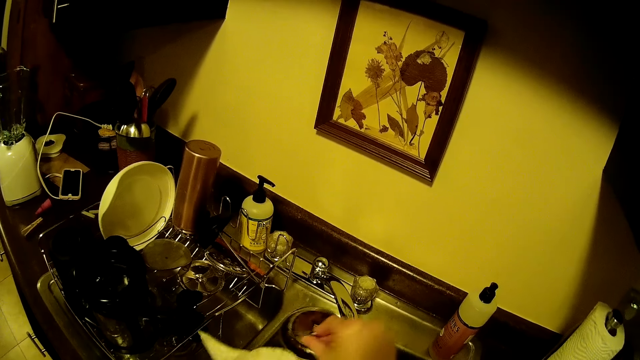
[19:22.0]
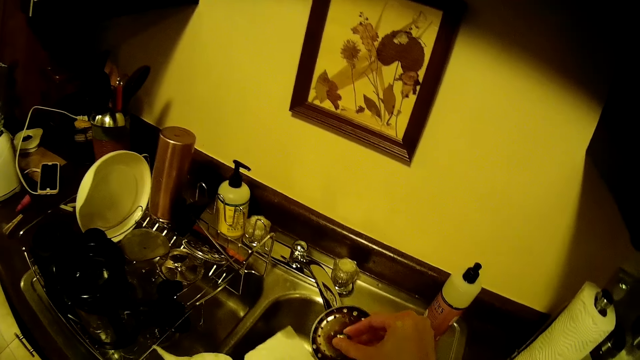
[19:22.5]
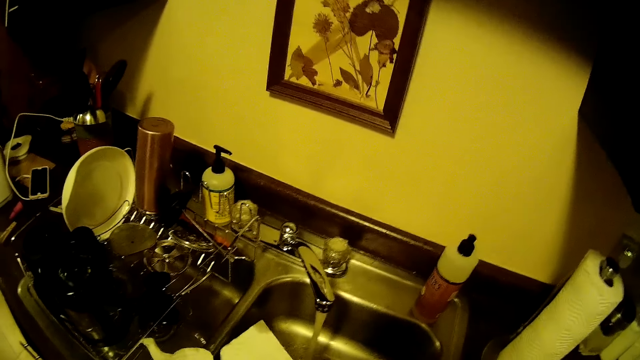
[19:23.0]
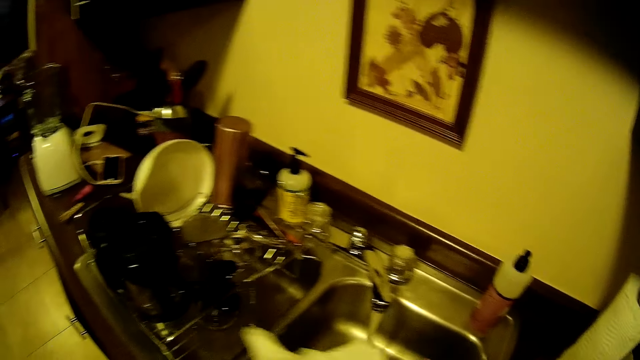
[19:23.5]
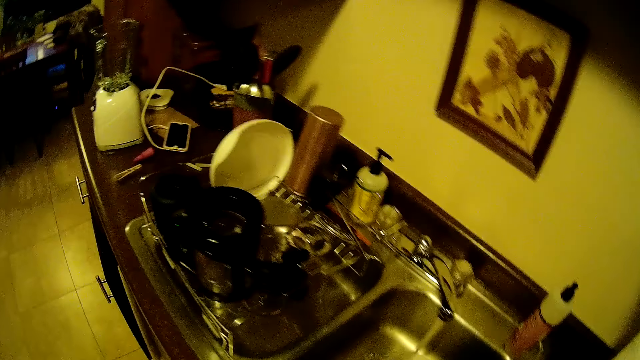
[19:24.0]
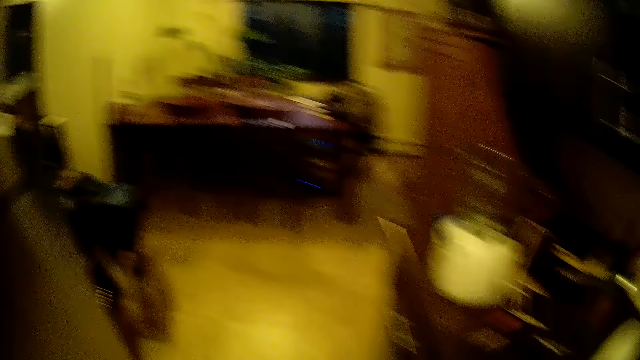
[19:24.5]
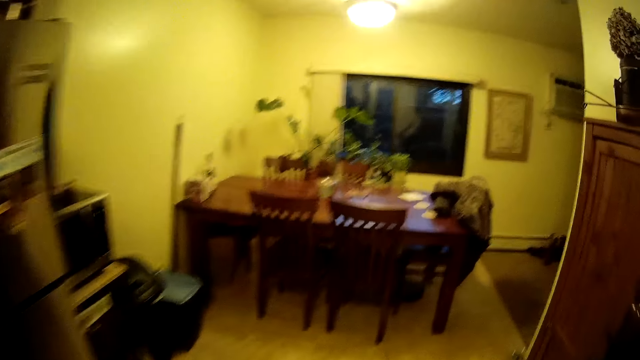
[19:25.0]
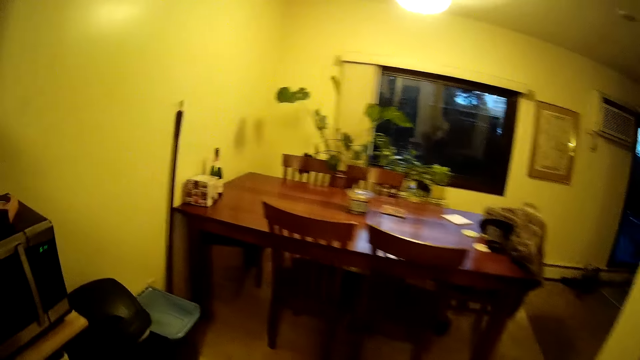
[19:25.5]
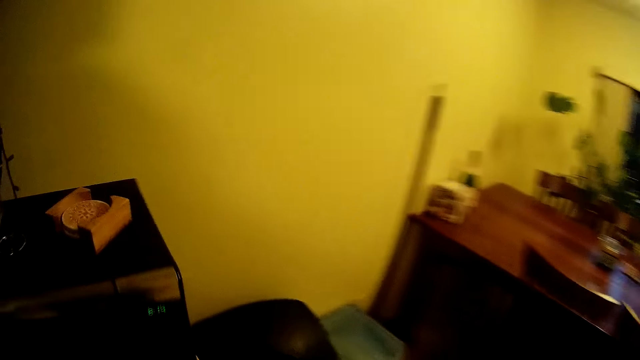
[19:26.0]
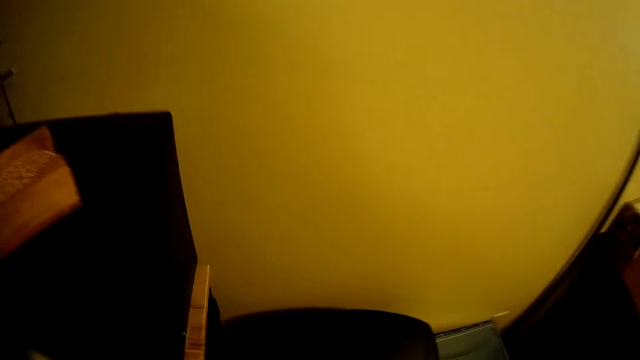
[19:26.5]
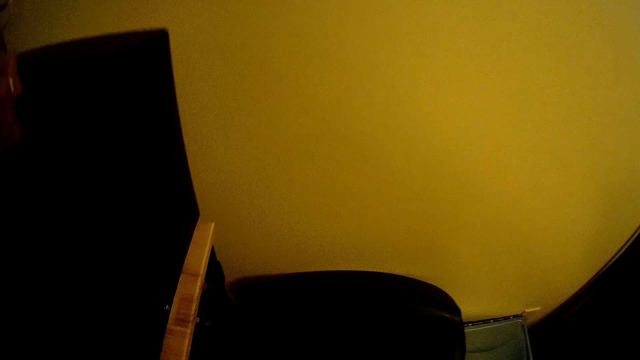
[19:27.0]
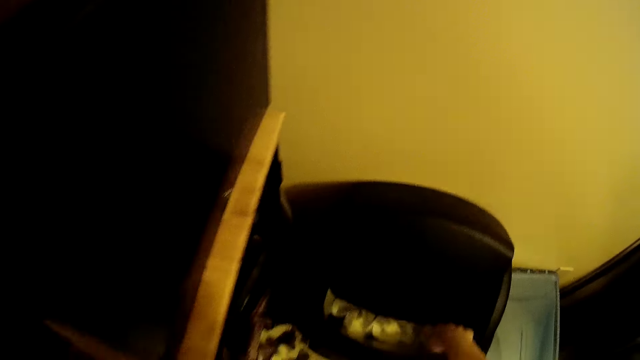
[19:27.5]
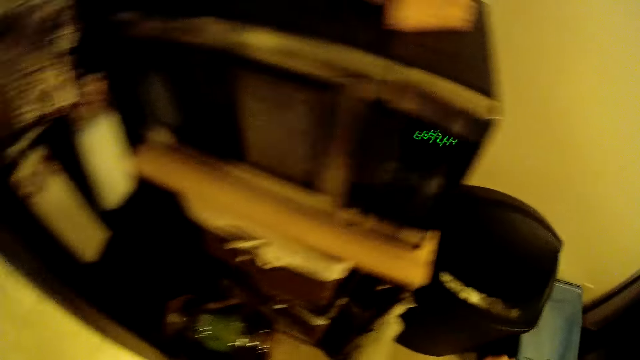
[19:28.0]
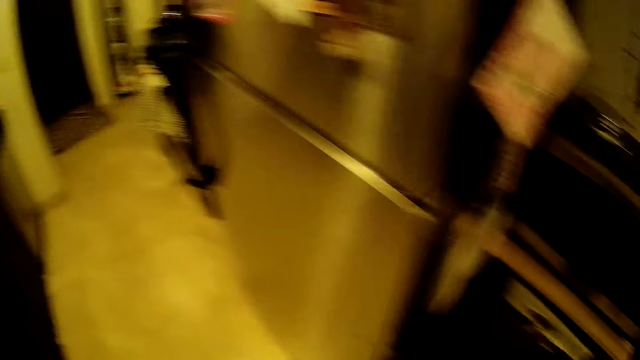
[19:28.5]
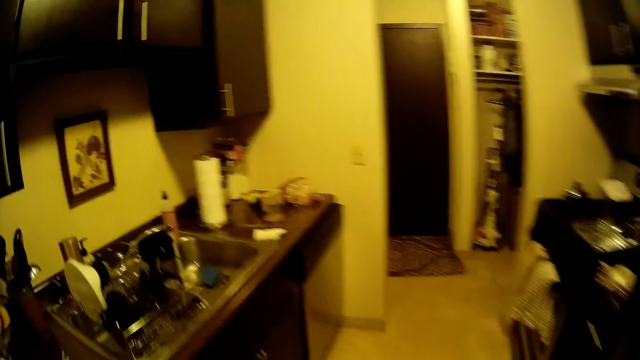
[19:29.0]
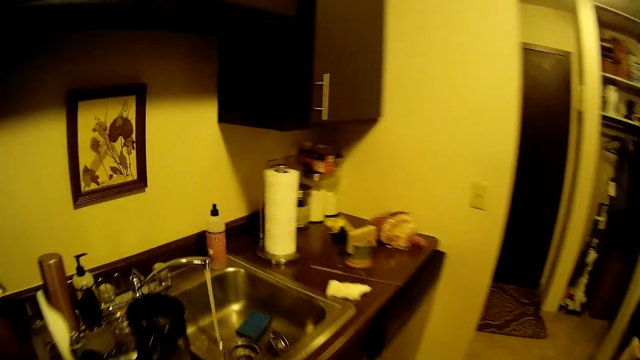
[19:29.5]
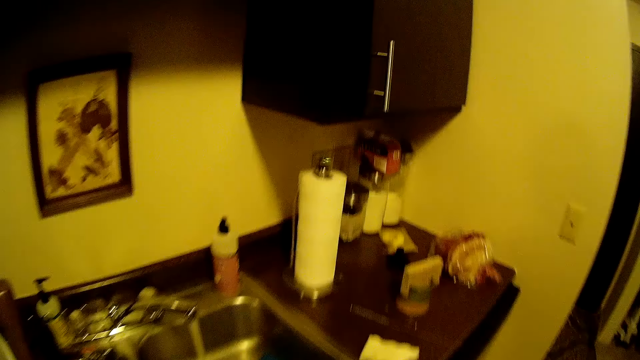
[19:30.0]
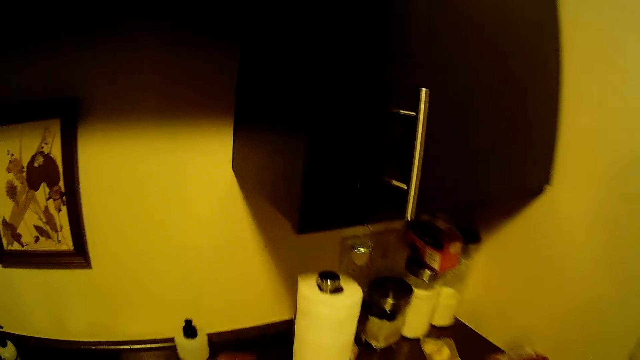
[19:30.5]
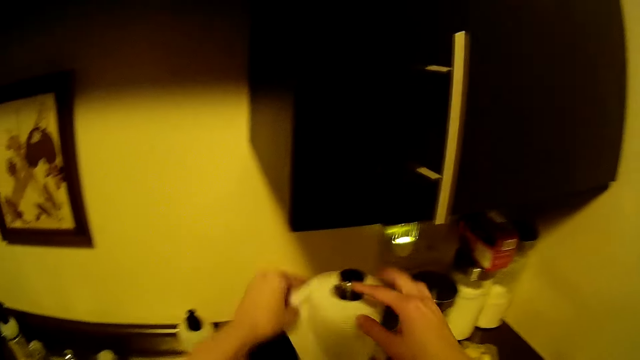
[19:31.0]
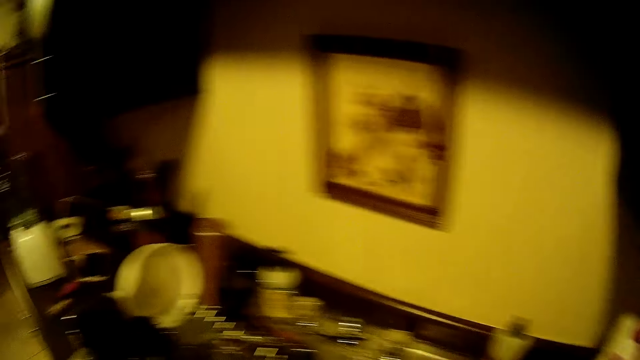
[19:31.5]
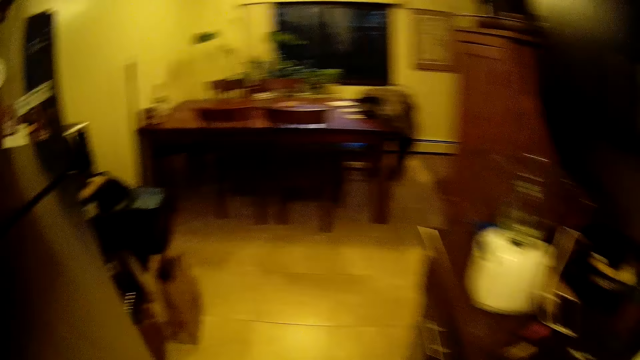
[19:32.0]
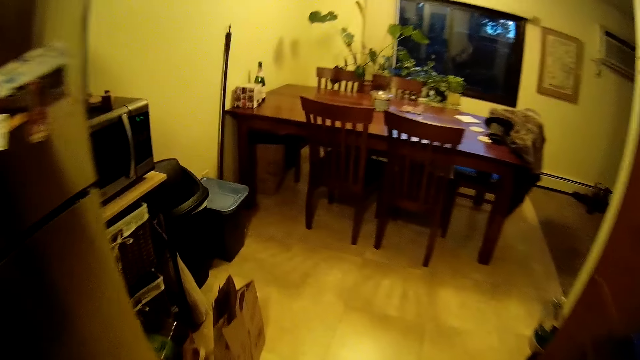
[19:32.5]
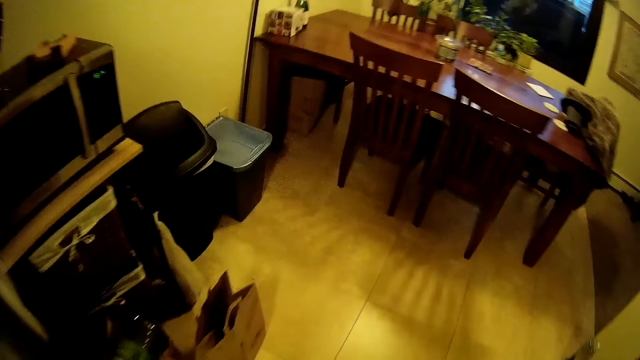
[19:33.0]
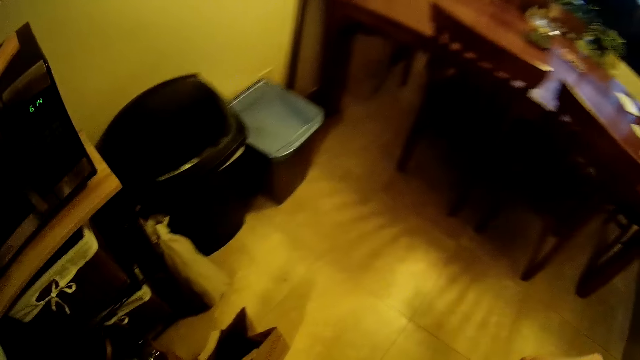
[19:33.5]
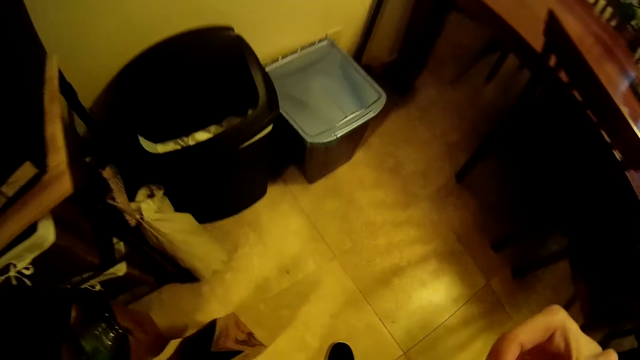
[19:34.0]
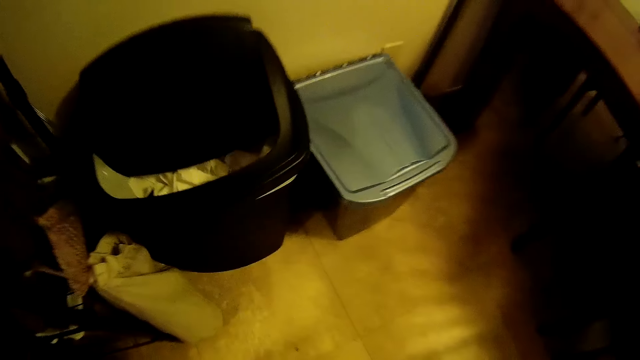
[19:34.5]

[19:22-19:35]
The camera wearer drops the sink strainer in the sink with her right hand. She moves towards a trash can. She drops dirt inside the trash can with her right hand. She walks in the house. She cuts the tissue. She holds the tissue paper with both hands. She walks in the house.

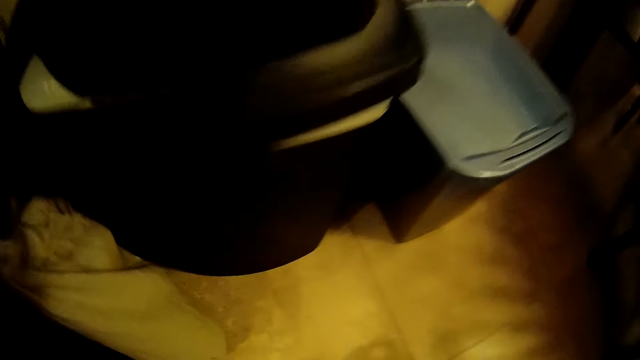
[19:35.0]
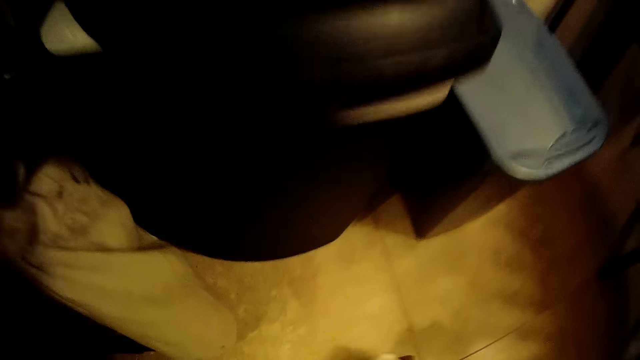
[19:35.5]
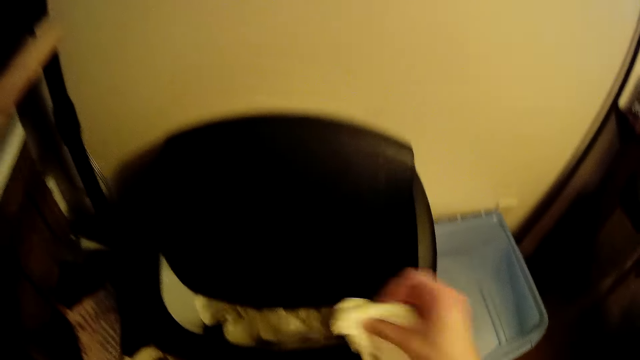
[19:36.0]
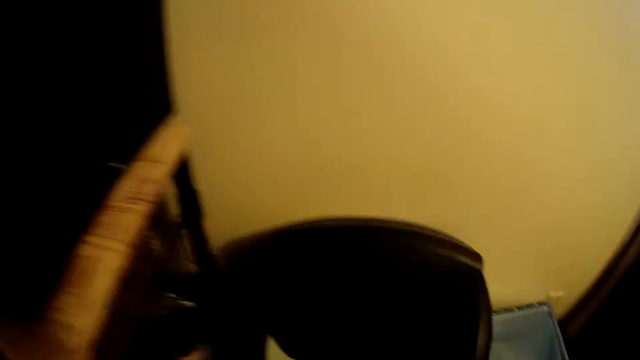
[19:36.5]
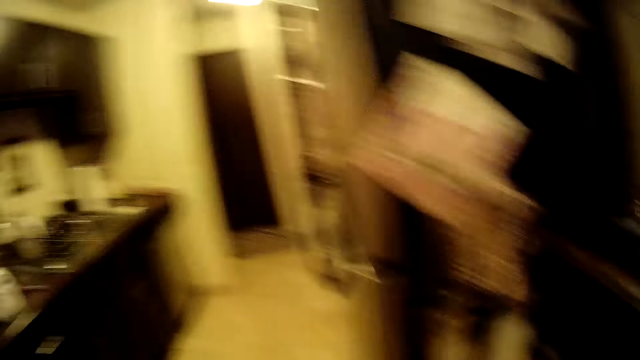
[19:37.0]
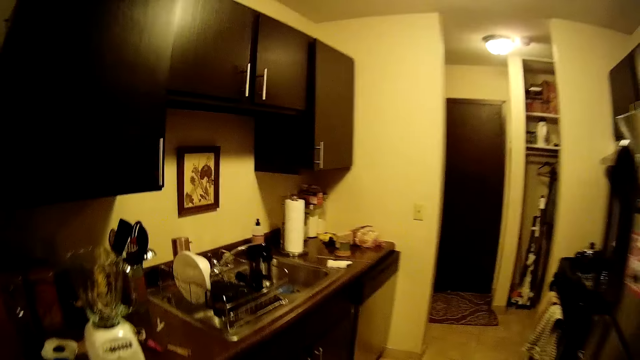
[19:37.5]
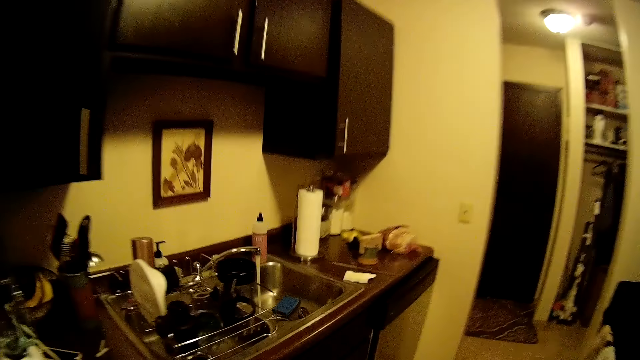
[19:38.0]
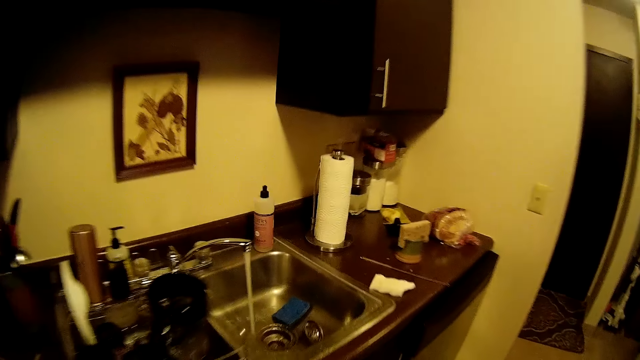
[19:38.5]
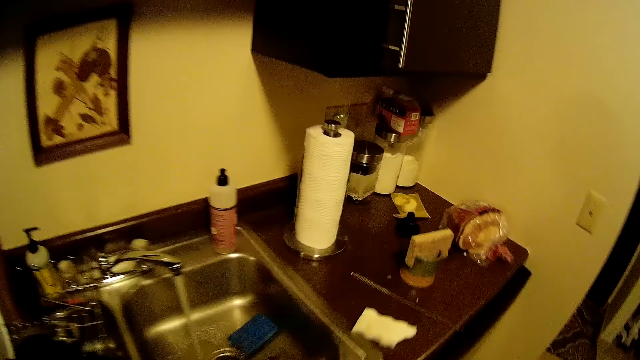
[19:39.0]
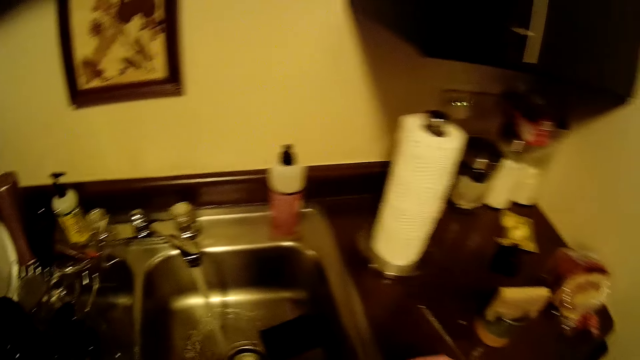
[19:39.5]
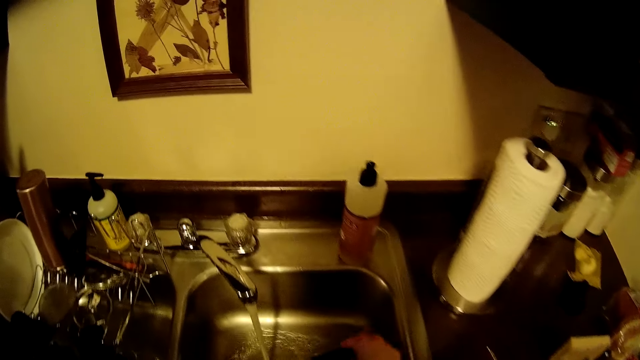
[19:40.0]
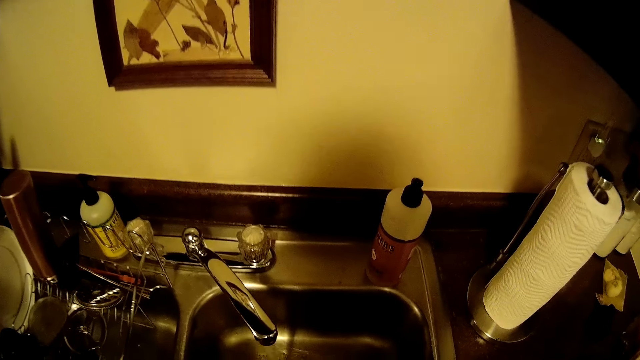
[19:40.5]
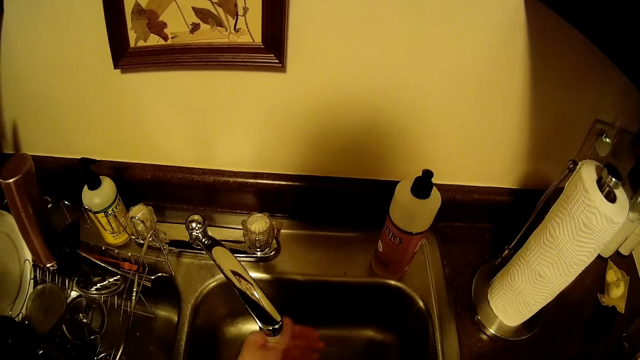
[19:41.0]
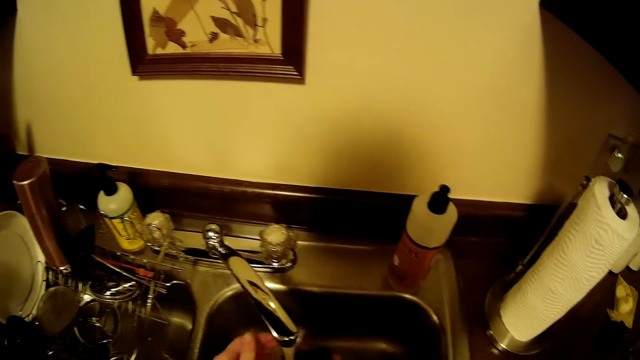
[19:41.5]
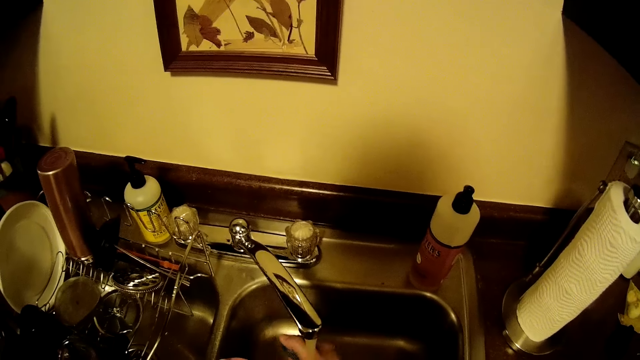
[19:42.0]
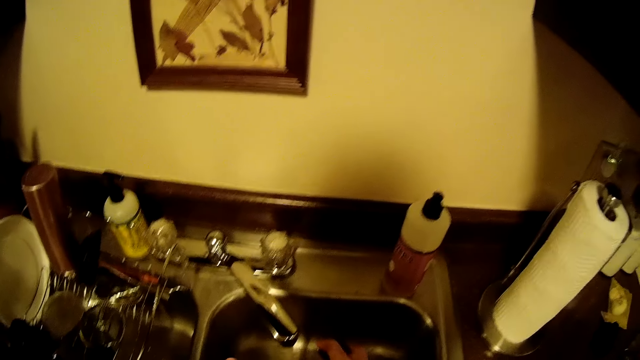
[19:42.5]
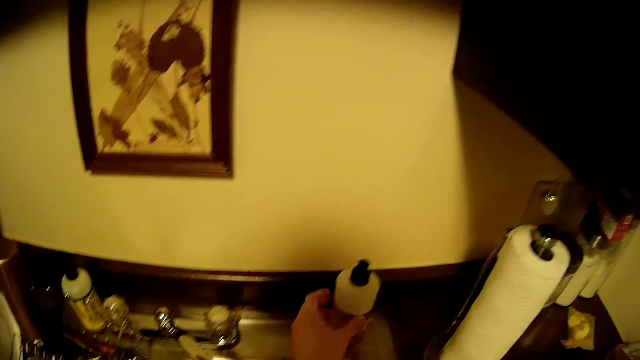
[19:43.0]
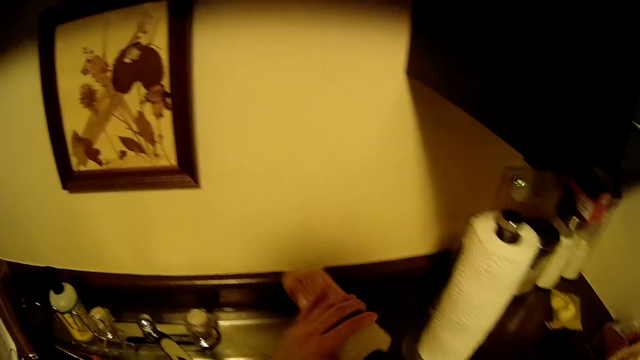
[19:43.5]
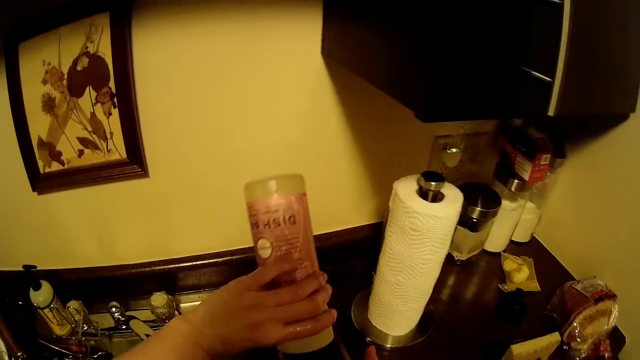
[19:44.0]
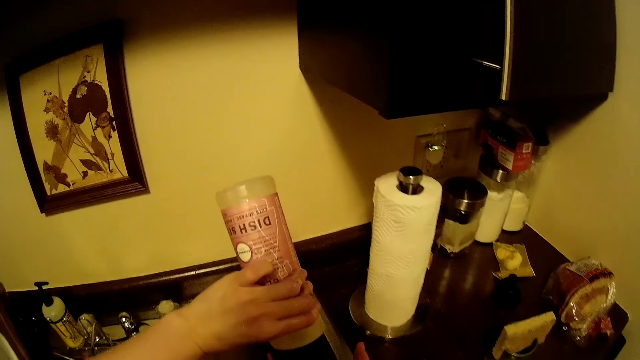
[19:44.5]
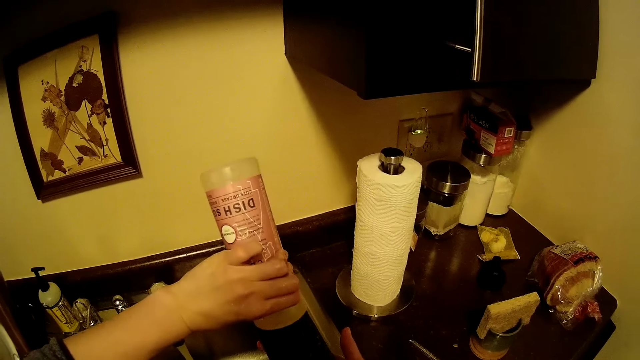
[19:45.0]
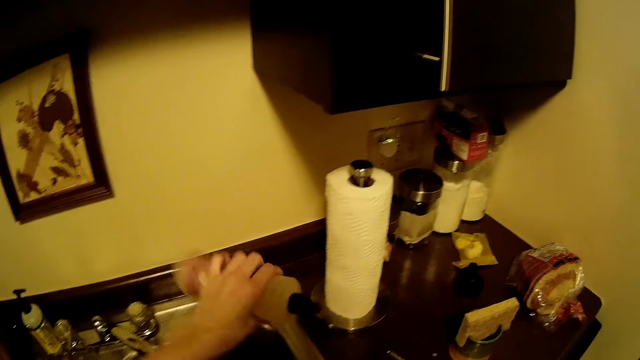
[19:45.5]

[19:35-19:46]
The camera wearer drops the tissue paper inside the trash can with her right hand. She walks in the house. She puts her left hand under the tap. She washes utensils. She rinses the sponge in the sink with her right hand. She holds the sponge with her right hand. She picks up a bottle on a sink with her right hand. She pours soap from the bottle in her left hand to the sponge on the right hand.
